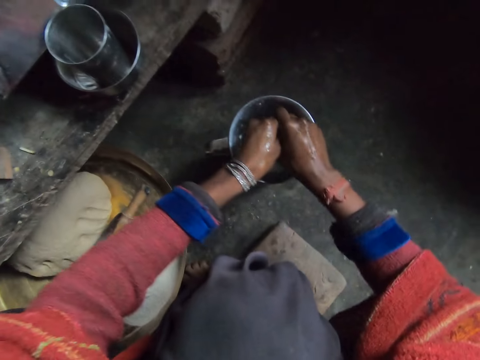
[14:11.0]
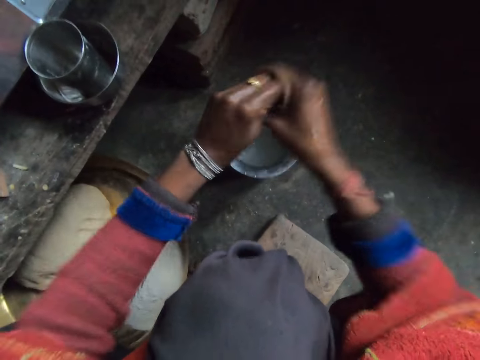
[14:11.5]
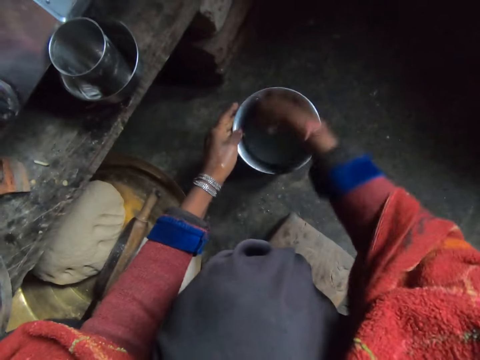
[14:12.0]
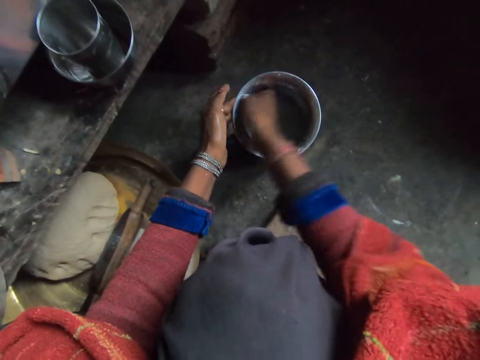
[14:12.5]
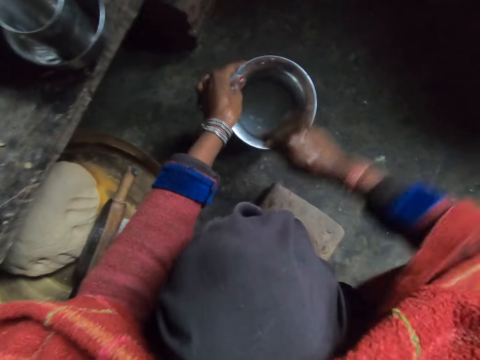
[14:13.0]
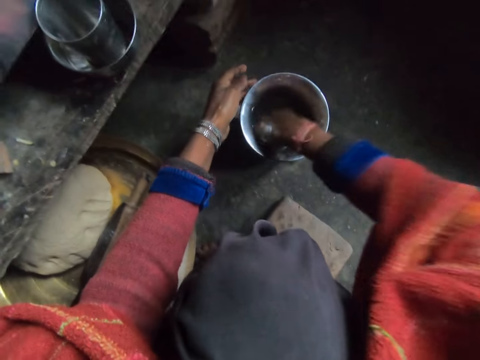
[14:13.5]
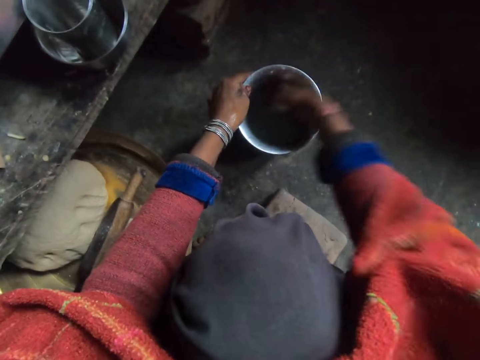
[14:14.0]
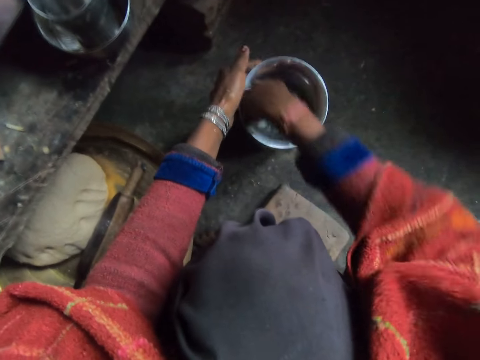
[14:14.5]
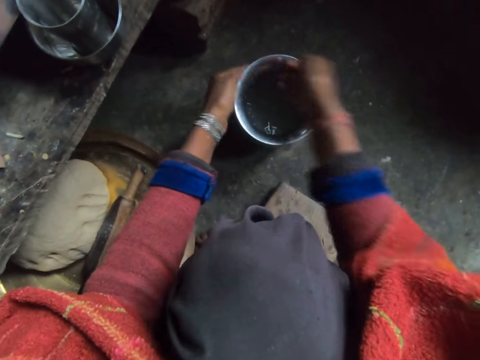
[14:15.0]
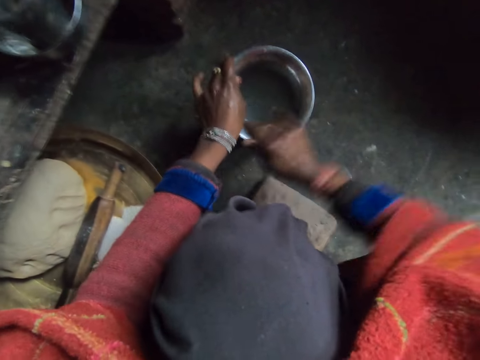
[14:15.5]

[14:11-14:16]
The camera wearer holds the container. They wipe the jug. They rinse the container.

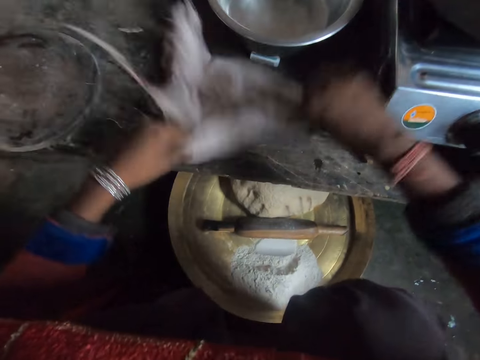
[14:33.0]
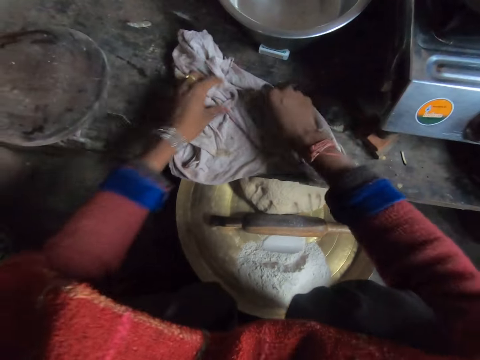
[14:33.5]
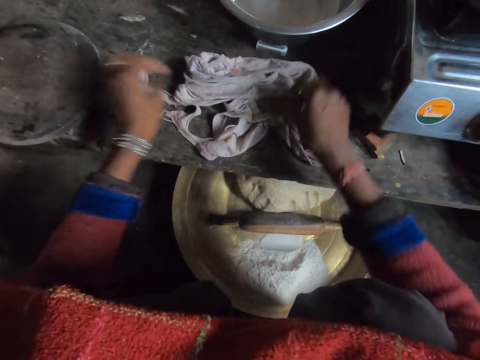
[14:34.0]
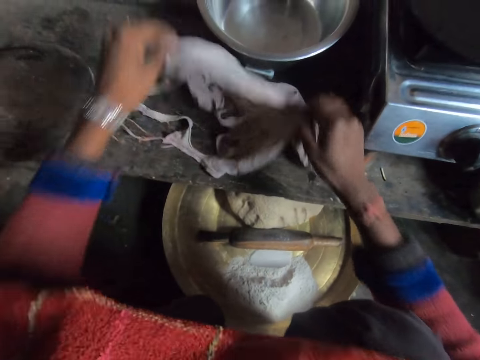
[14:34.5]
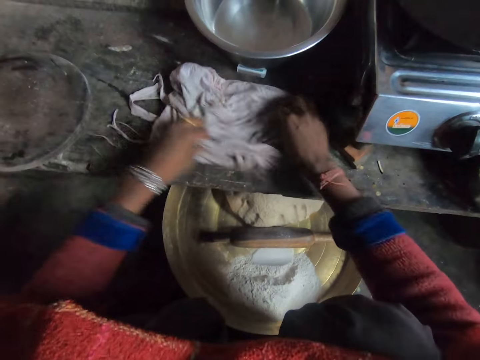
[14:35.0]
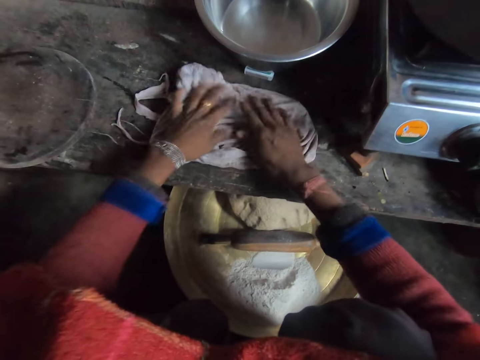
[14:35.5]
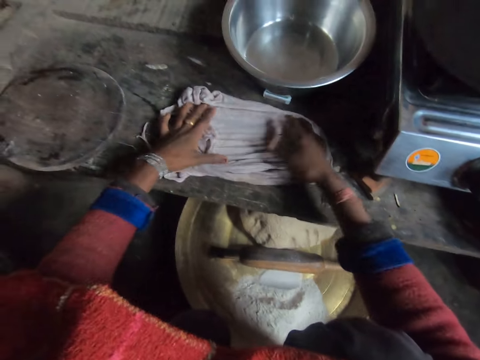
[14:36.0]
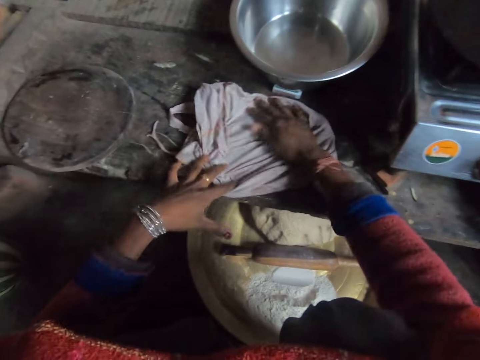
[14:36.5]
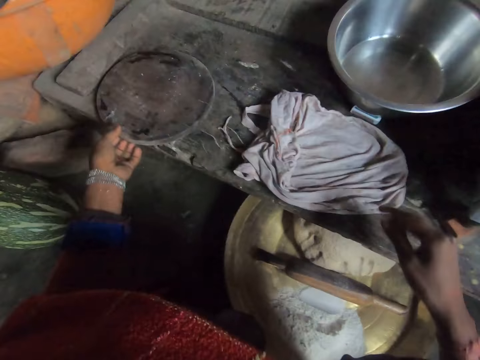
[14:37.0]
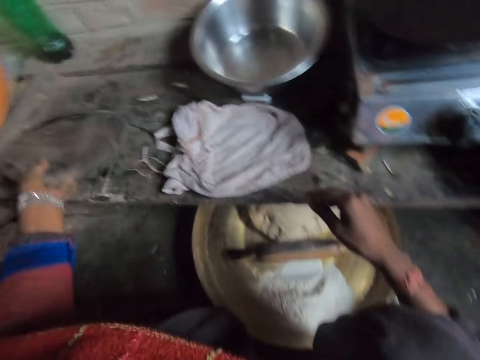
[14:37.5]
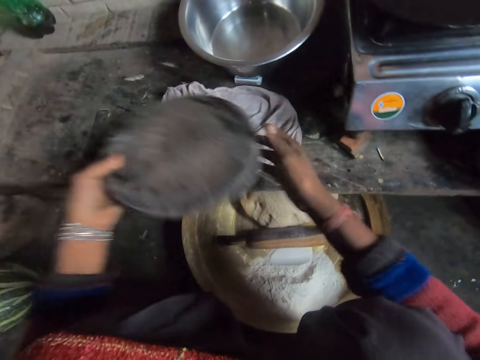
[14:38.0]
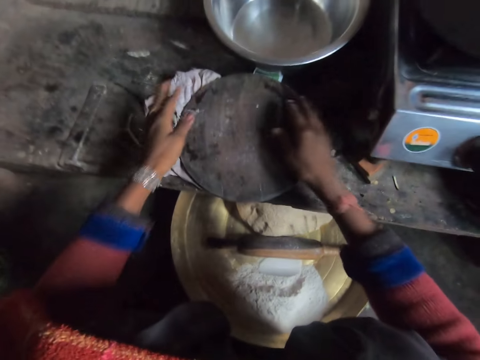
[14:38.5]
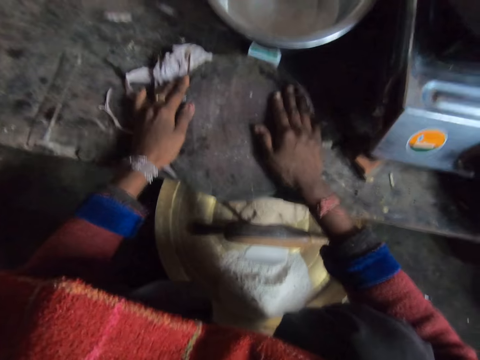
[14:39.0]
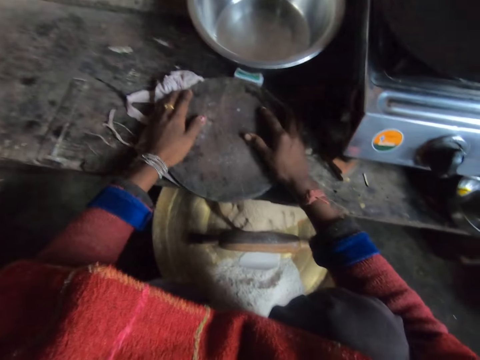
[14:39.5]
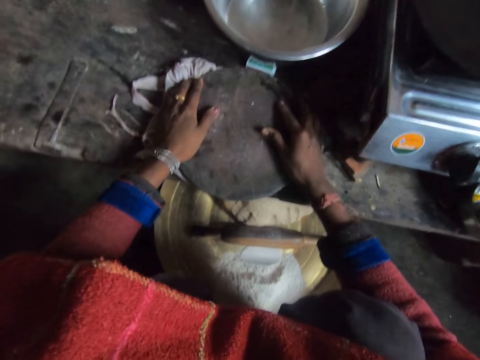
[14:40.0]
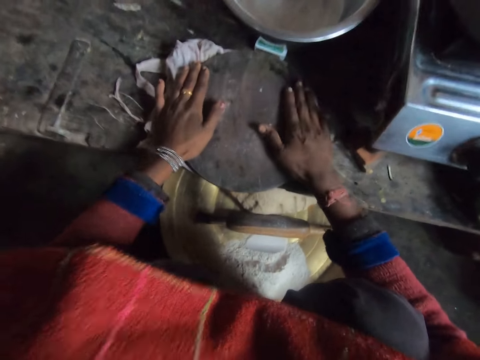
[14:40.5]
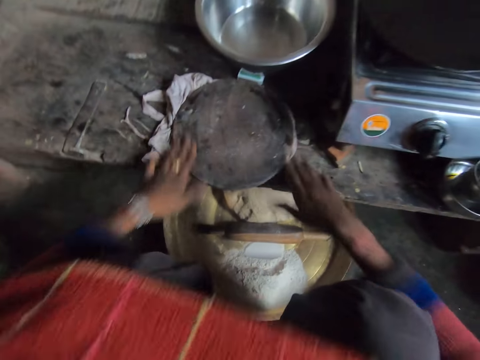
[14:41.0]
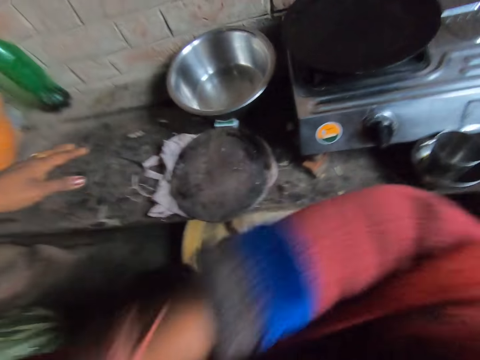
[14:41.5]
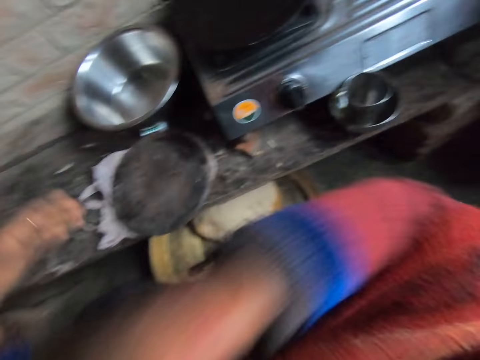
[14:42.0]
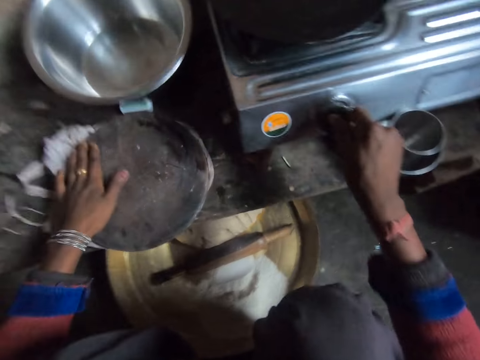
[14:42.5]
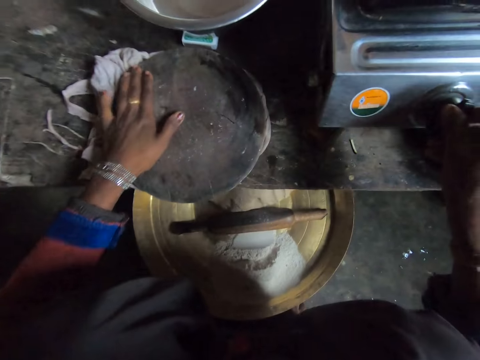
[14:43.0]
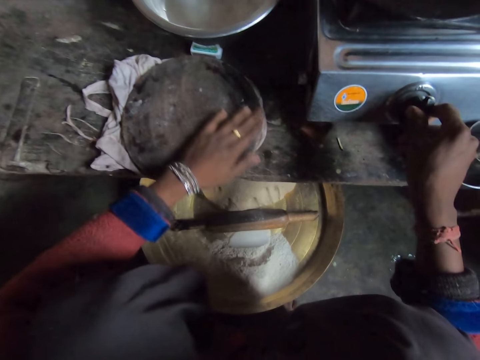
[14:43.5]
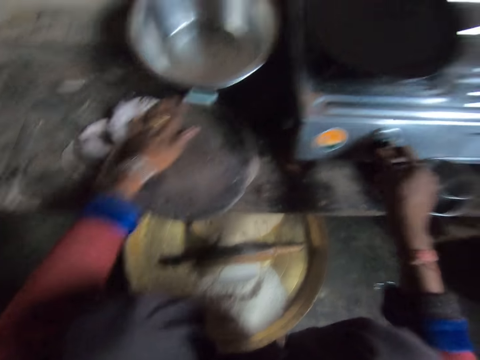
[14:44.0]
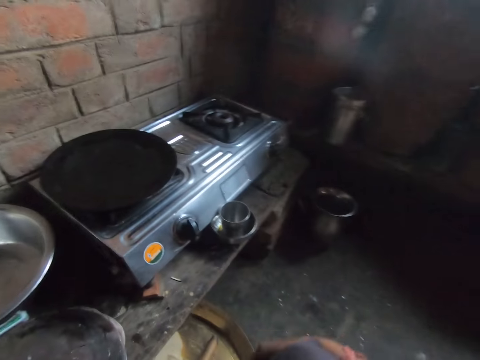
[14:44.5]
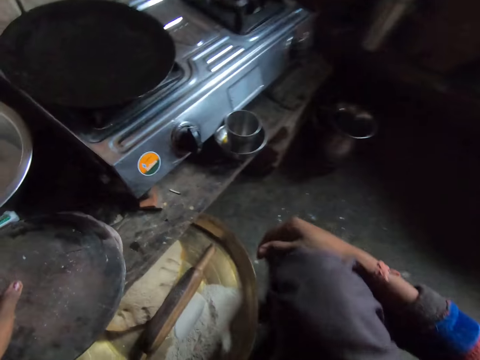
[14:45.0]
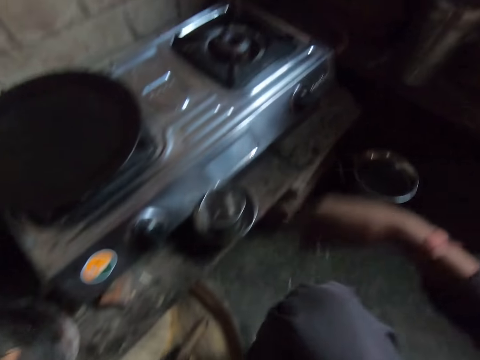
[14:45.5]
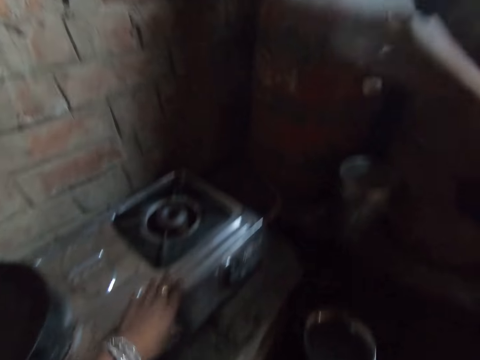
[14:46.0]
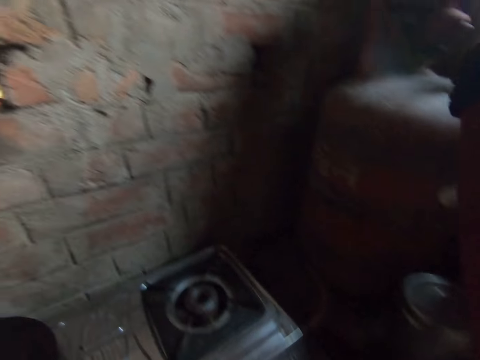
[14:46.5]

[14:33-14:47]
The camera wearer spreads the rag on the countertop. She inspects the rag. She takes the cutting board with her left hand. She positions the cutting board on the rag. She stares at the countertop. She touches the knob of a burner. She turns the stove on. She looks around the kitchen.

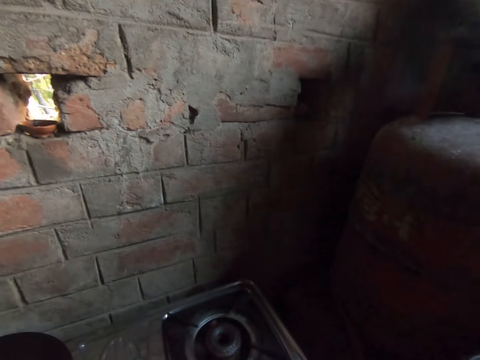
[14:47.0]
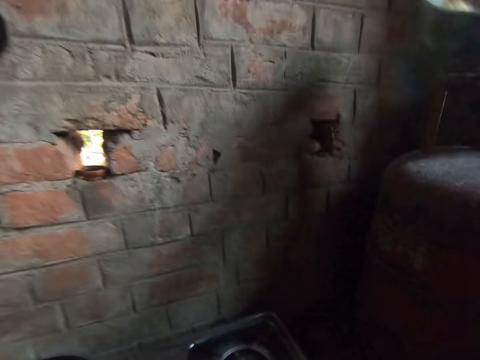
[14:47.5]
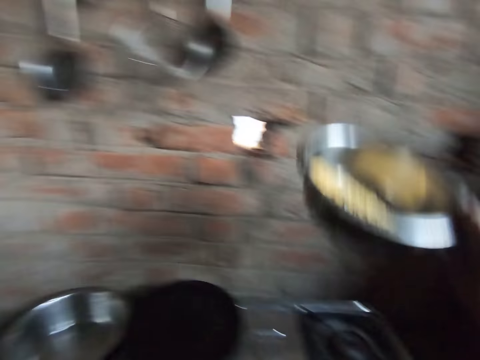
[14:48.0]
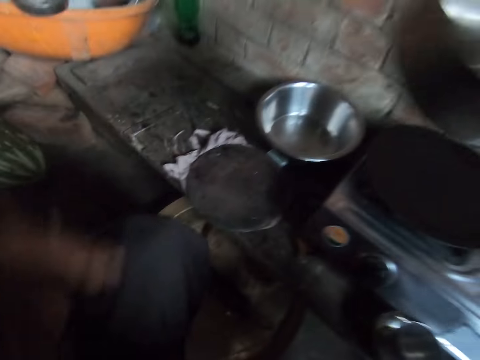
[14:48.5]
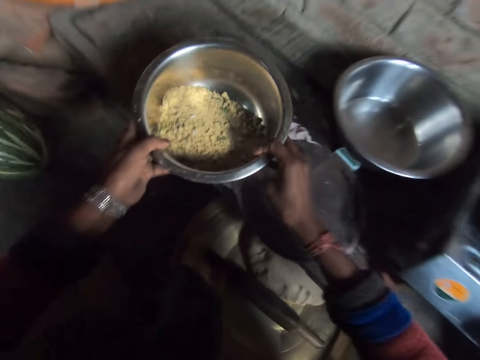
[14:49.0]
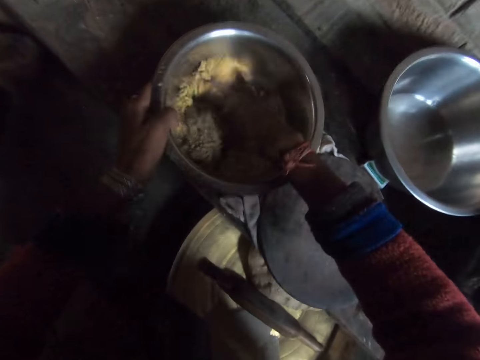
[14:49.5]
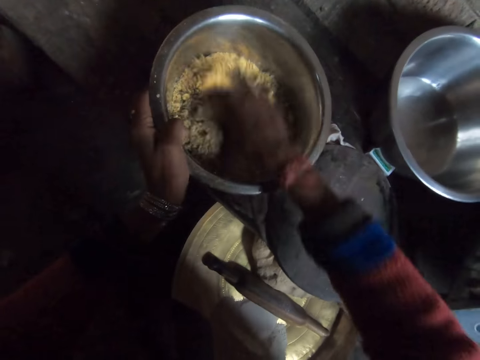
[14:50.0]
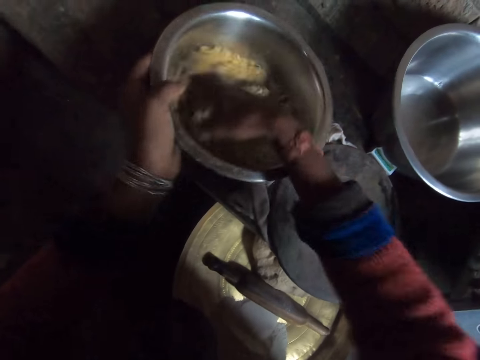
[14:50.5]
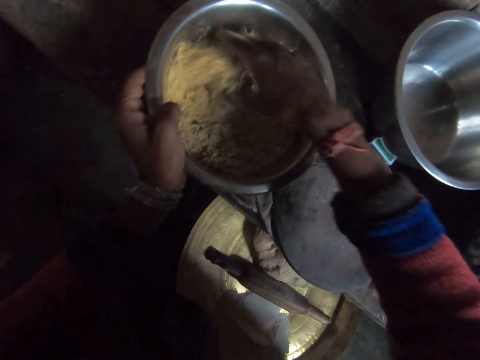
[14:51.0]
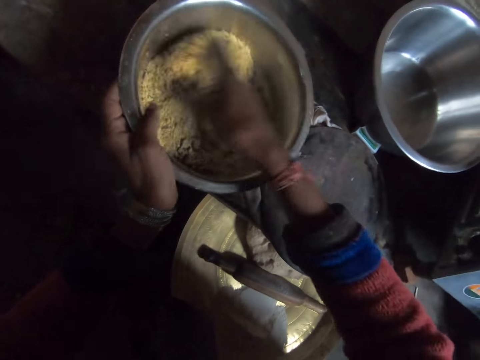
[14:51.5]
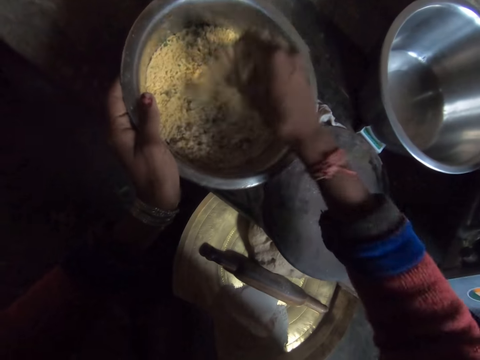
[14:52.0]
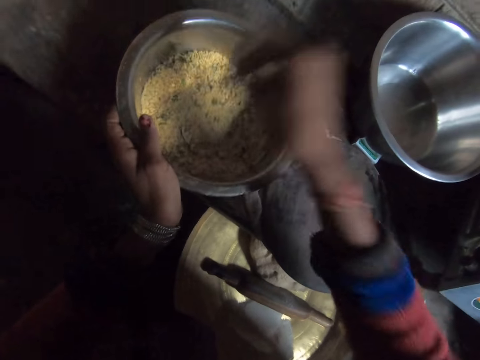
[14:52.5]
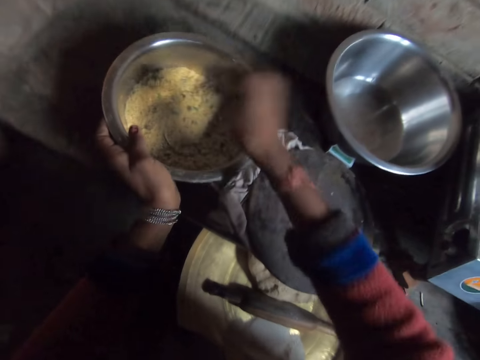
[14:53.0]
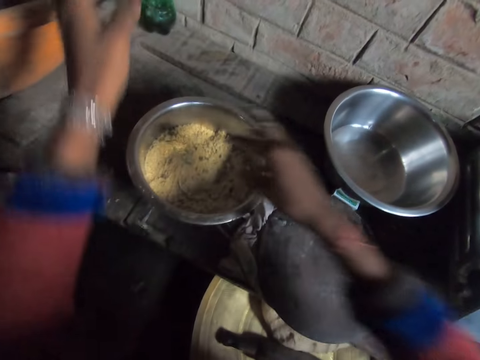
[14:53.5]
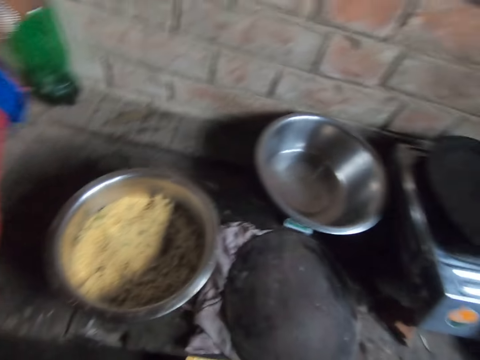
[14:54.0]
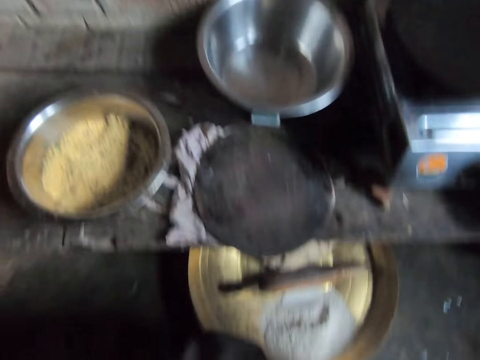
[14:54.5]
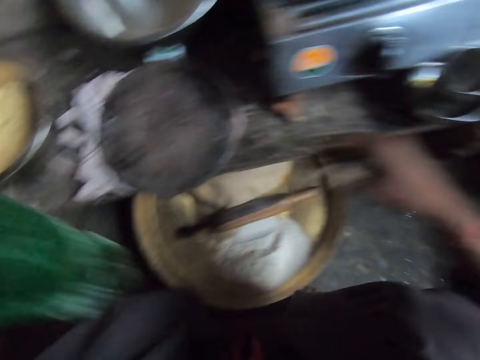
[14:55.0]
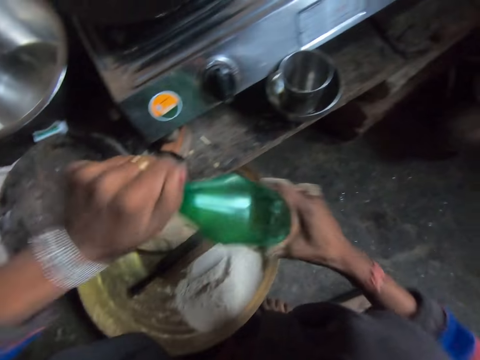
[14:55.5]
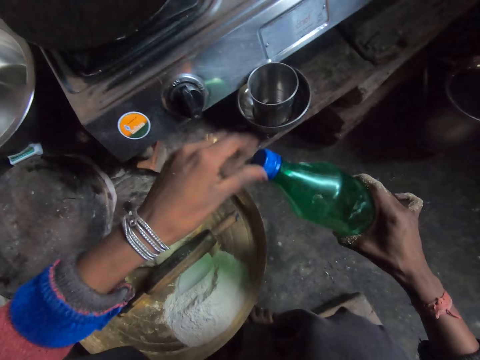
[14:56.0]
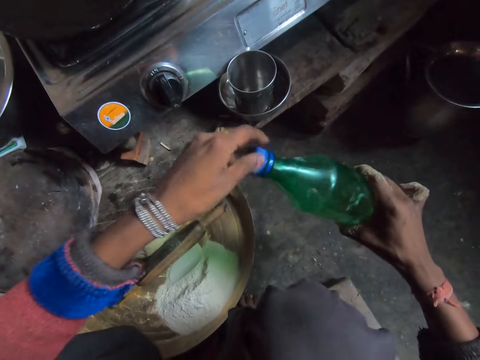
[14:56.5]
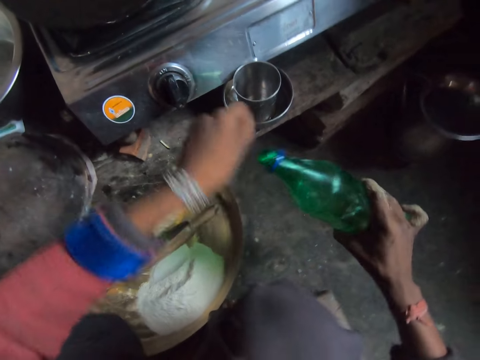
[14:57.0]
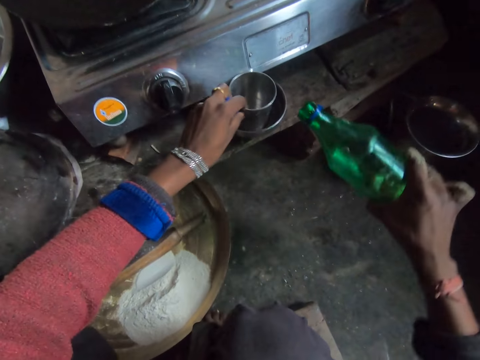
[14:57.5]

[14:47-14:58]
The camera wearer carries a second bowl. She picks up a basin. She holds the second bowl with her left hand. She mixes the dough filling in the bowl. She puts the basin on the countertop. She stares at the basin. She takes a bottle with her left hand. She opens the bottle. She holds a cup in place.
